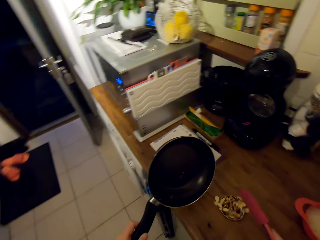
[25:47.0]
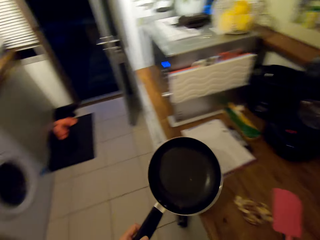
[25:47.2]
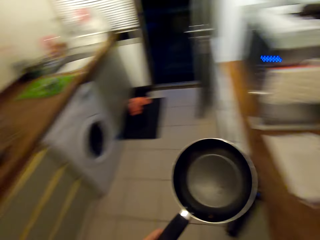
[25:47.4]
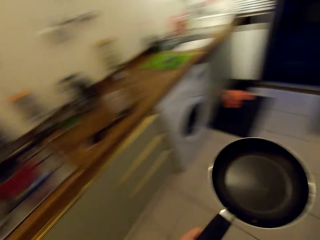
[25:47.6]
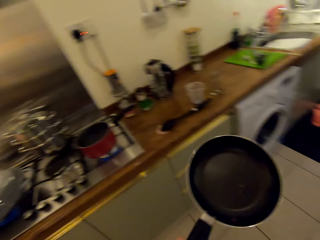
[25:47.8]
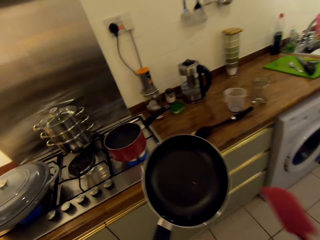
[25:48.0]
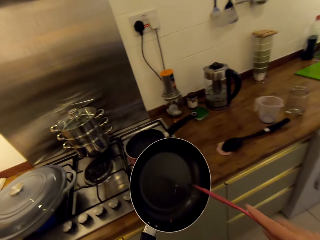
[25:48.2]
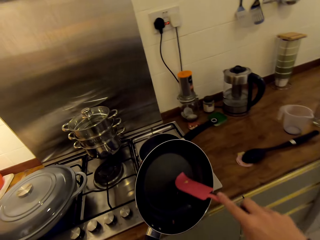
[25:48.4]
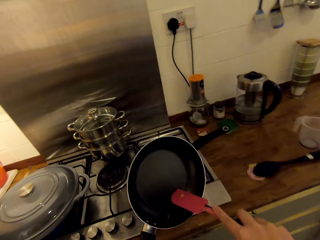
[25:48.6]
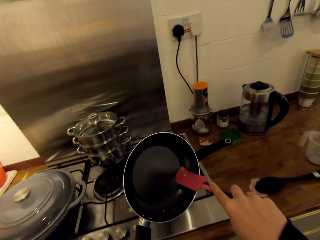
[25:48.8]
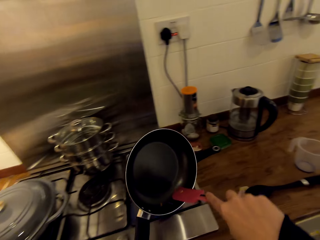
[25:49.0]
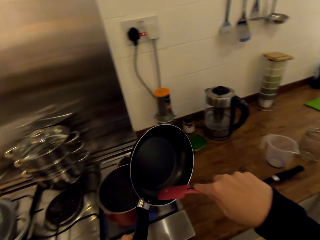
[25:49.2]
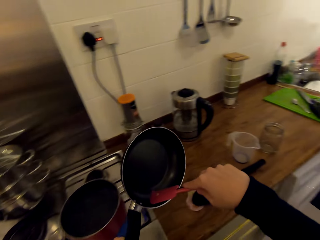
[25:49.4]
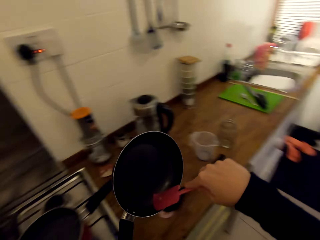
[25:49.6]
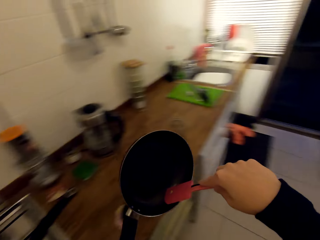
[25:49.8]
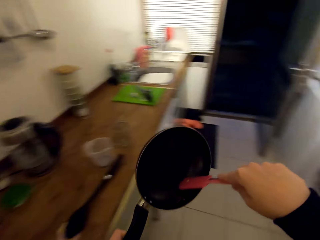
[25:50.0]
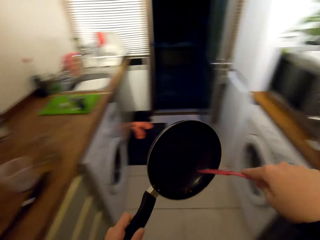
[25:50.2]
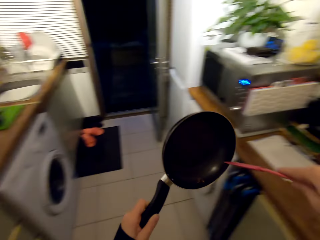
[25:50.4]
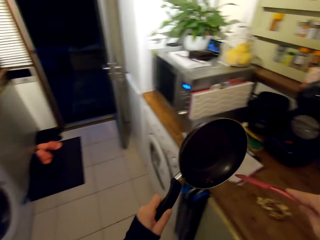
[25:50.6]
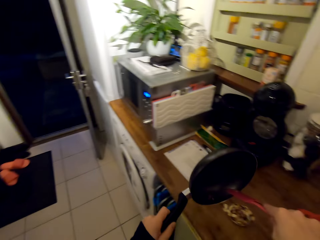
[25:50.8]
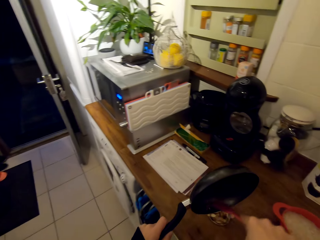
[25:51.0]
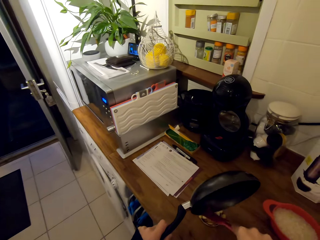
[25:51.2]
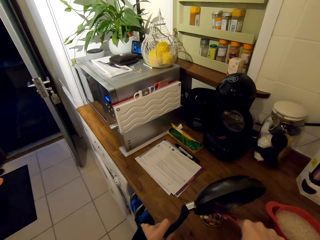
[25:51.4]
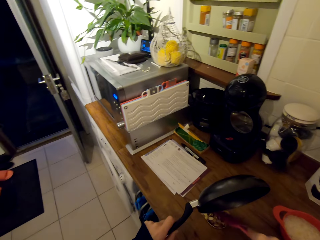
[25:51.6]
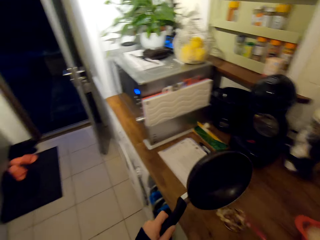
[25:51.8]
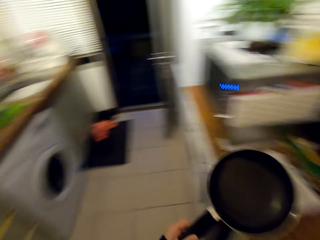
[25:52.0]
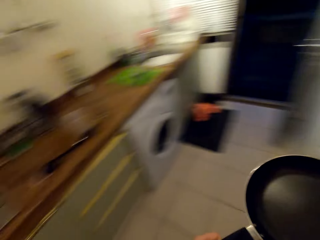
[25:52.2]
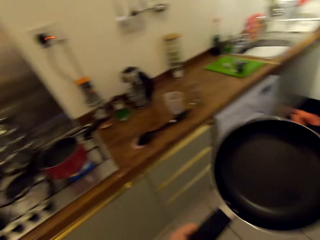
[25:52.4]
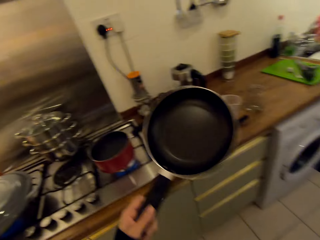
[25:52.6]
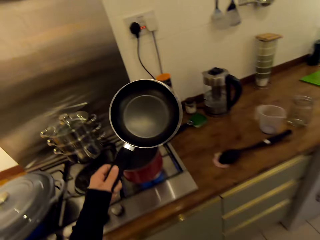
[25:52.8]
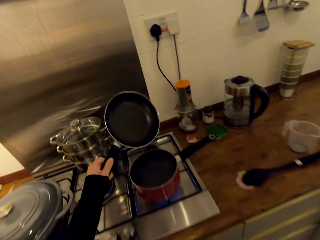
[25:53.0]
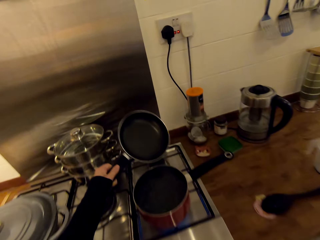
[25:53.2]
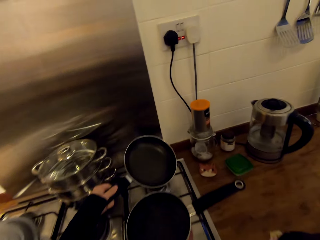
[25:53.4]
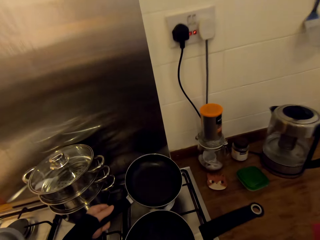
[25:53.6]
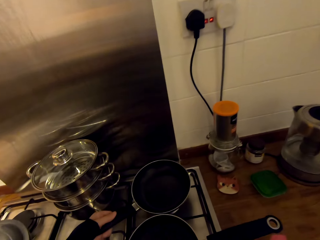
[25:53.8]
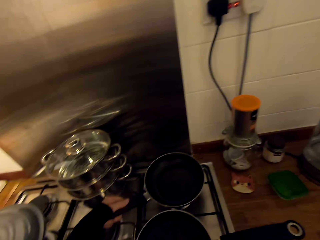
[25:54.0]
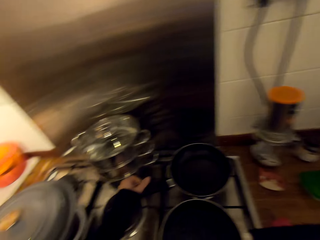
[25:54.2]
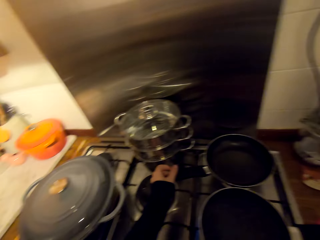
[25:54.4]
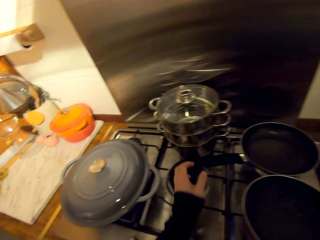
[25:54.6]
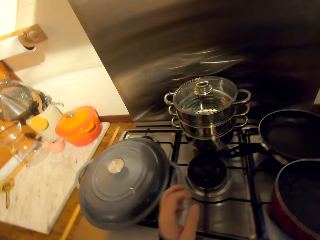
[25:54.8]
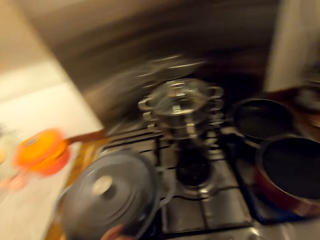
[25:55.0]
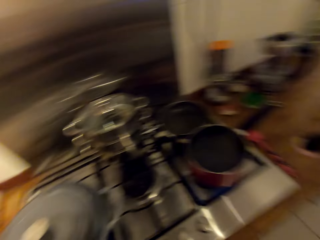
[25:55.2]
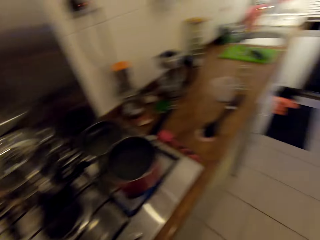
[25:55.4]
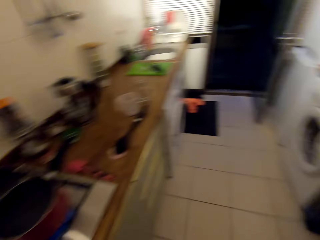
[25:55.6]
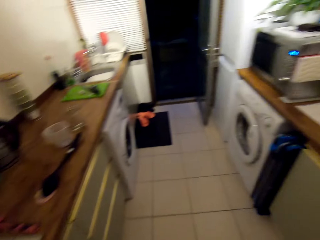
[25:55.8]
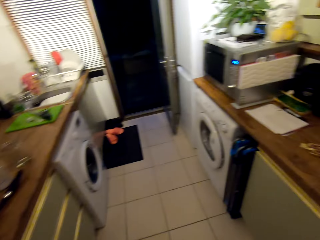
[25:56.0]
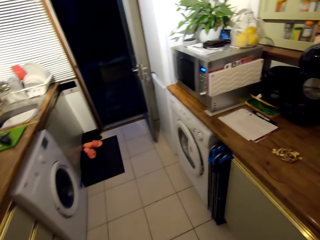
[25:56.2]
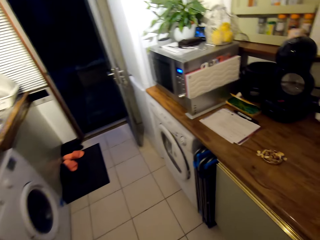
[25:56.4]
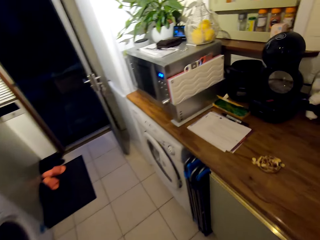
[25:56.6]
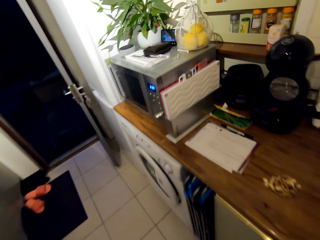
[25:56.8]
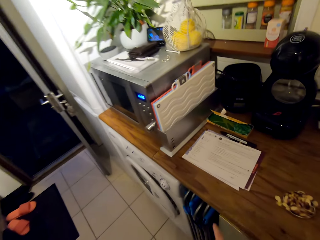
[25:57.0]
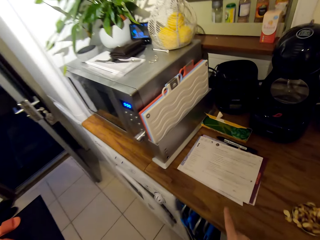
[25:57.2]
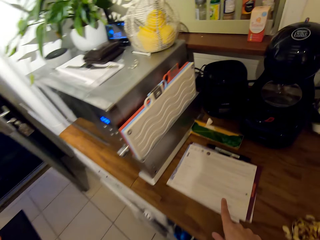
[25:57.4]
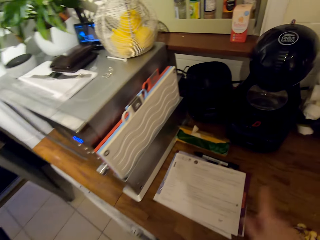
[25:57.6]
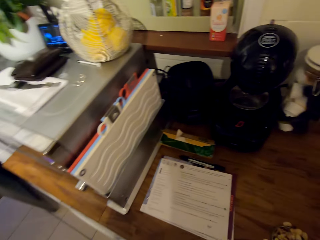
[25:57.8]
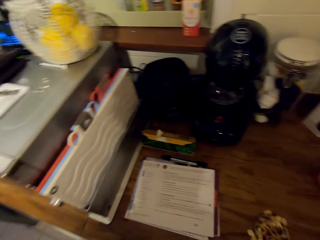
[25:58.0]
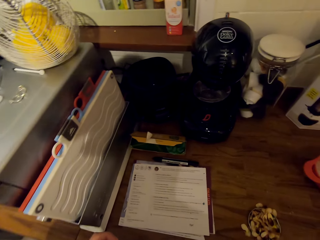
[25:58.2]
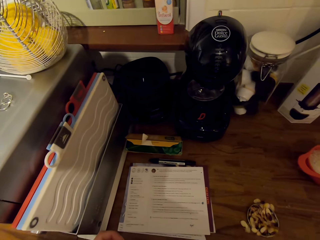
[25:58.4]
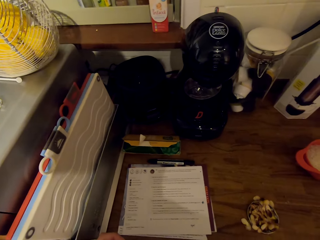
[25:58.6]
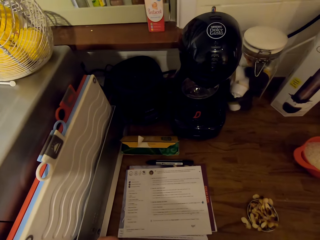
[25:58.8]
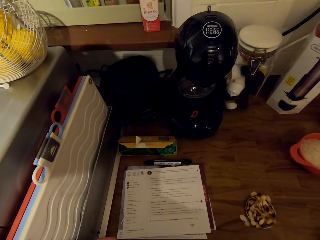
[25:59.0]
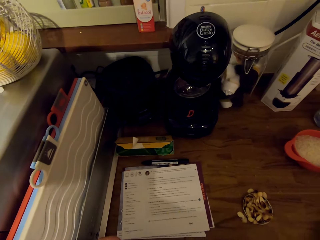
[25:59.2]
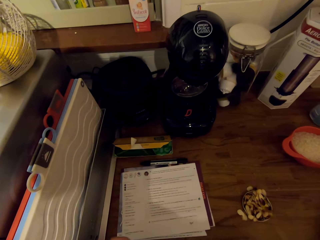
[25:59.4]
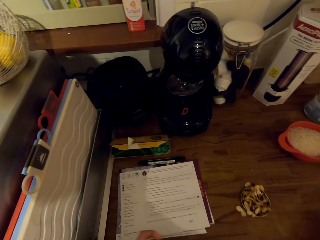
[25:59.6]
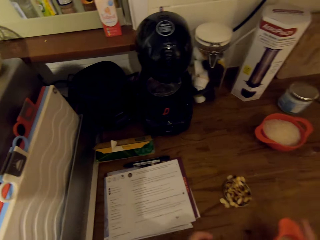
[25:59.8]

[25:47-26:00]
The camera wearer walks towards the cooker. They lift up the pan and scrape the pan with the spatula. They move towards the counter and serve the mushrooms on the lid. They walk towards the cooker and lift up the pan. They place the pan on the cooker's burner. They walk towards the counter. They read the sheet of paper.

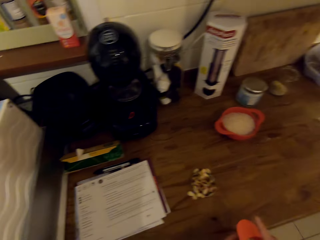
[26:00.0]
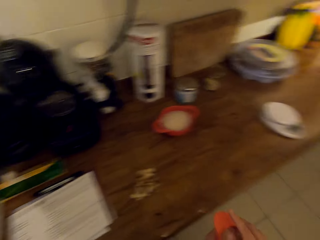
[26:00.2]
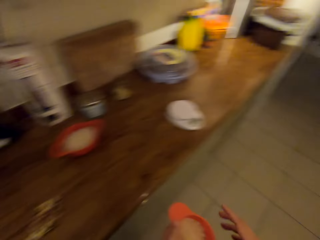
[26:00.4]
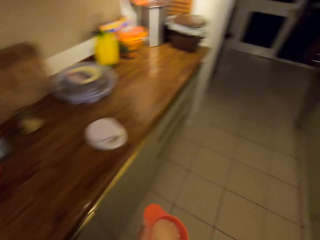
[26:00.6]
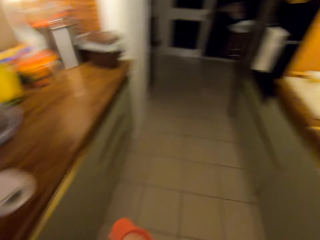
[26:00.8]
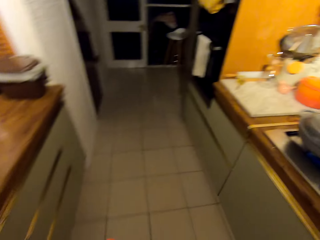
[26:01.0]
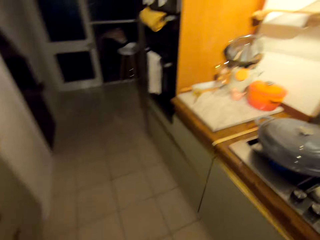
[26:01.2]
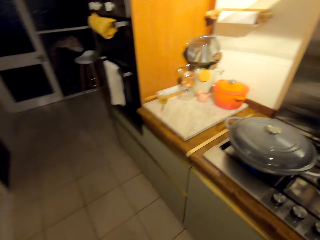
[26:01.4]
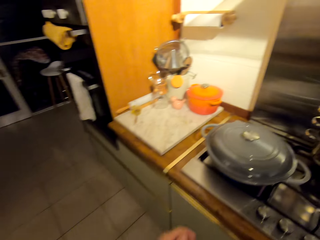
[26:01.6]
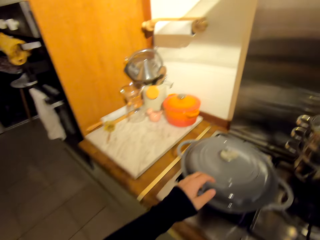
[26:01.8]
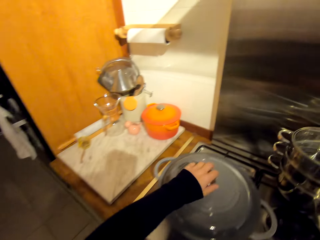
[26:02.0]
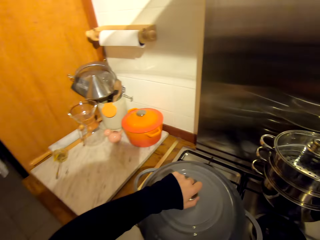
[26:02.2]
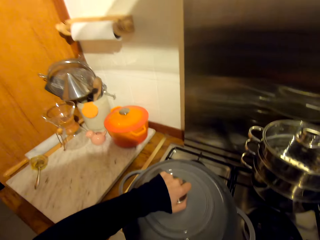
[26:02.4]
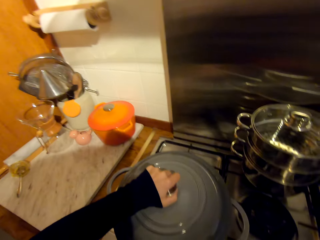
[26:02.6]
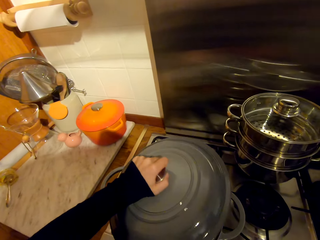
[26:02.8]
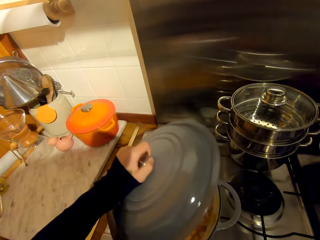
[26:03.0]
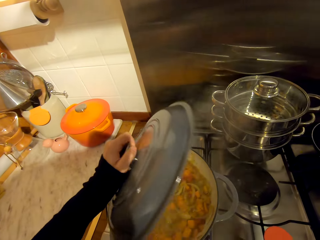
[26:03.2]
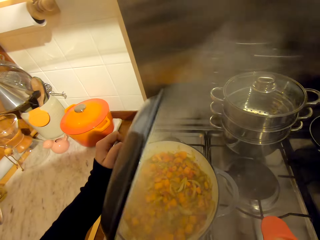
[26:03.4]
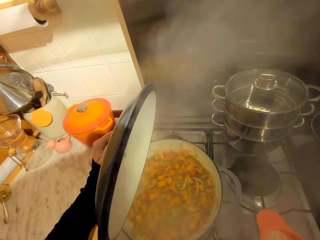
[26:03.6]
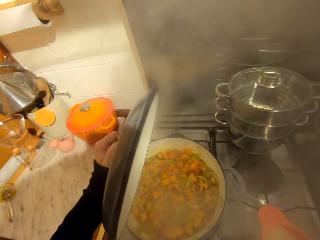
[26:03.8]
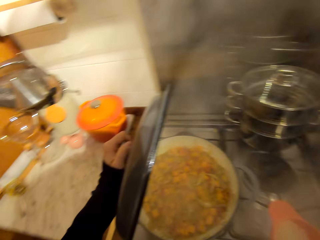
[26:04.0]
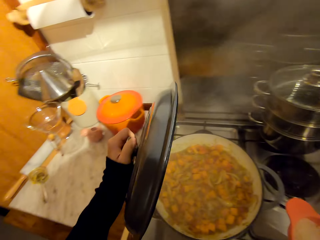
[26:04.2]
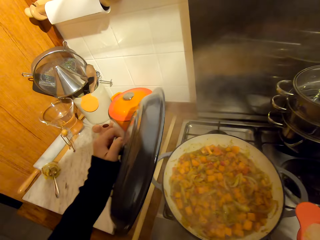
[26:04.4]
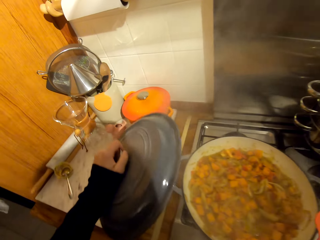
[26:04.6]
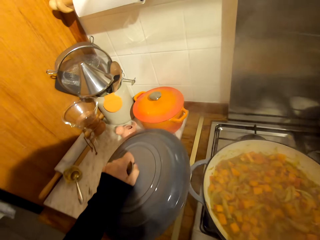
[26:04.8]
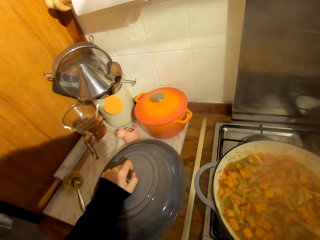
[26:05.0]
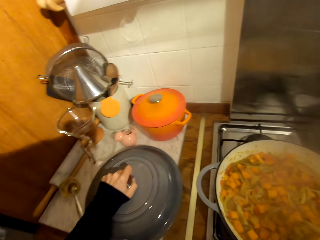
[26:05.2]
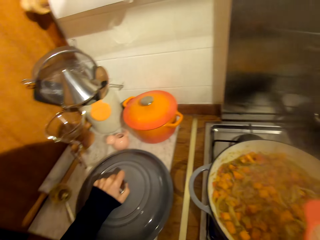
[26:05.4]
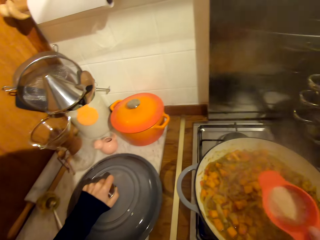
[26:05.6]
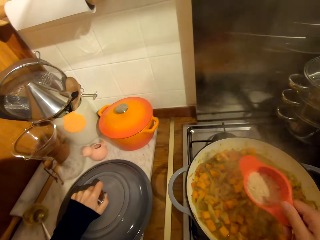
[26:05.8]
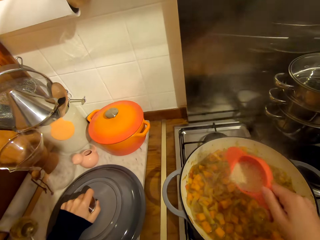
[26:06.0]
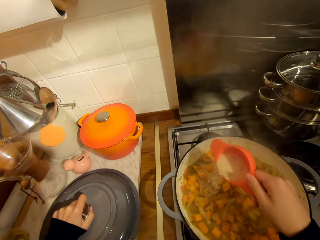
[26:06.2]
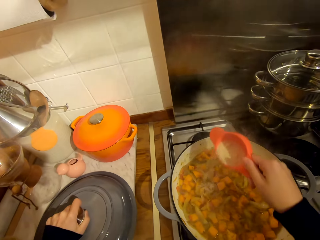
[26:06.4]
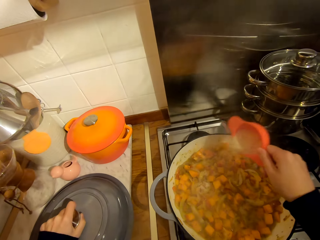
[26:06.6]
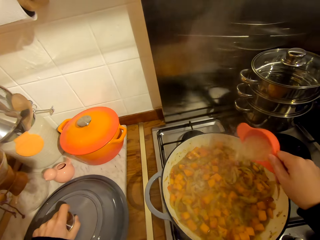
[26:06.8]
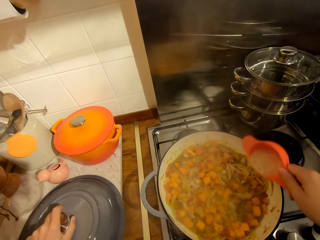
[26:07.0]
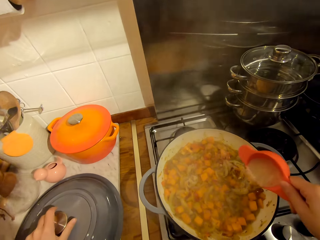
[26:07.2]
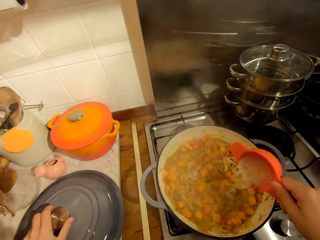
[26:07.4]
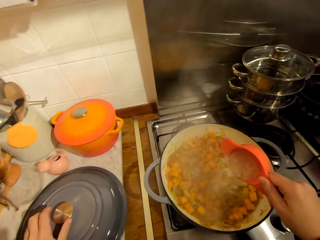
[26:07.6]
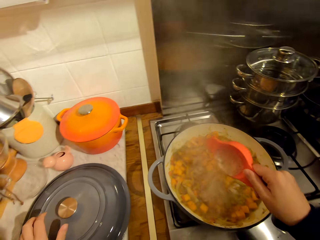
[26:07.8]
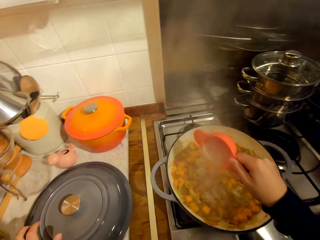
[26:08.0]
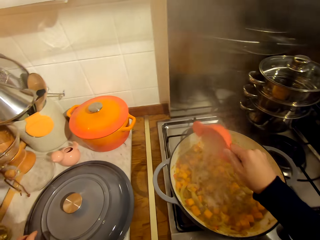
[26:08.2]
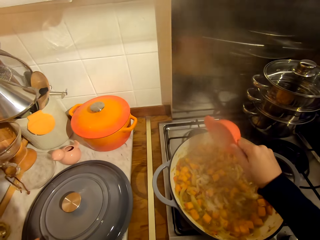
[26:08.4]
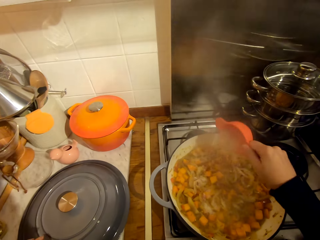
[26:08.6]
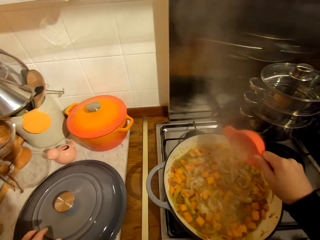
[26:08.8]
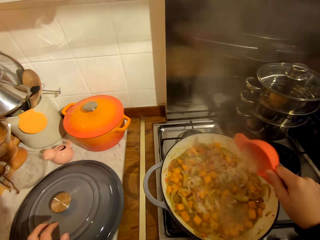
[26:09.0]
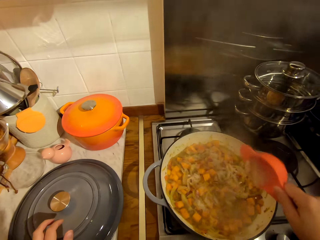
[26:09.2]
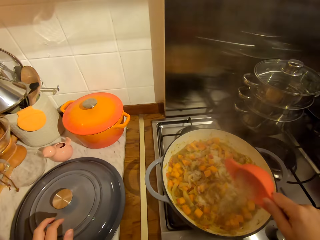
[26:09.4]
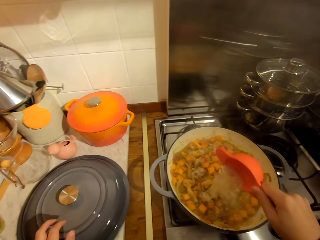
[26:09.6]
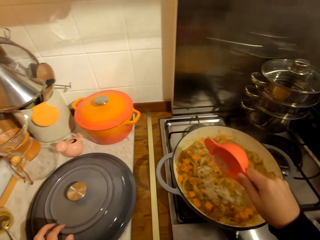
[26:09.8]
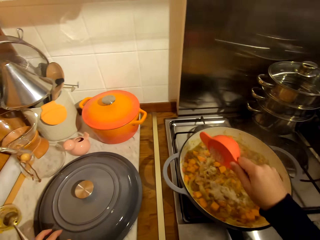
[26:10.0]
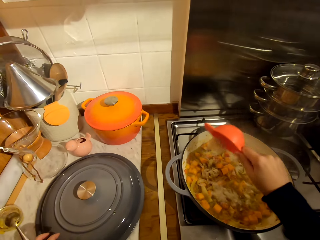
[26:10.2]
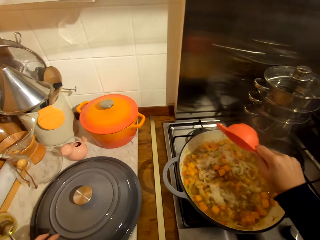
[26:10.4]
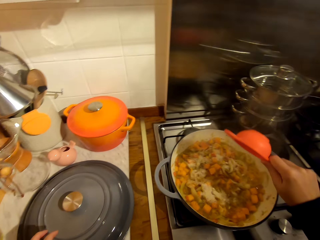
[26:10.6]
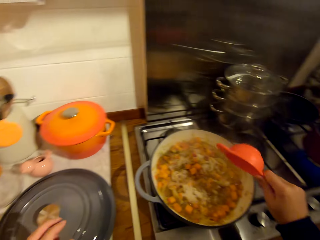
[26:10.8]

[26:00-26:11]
The camera wearer walks towards the cooker. They pick up the pot's lid and place the lid on the counter. They sprinkle the spices on the stew.
